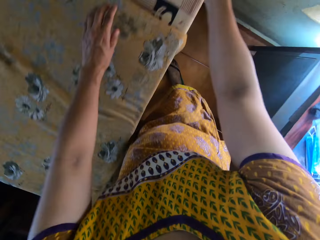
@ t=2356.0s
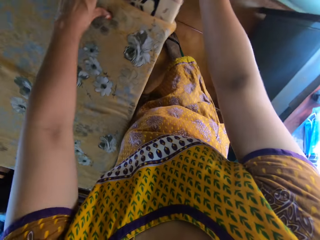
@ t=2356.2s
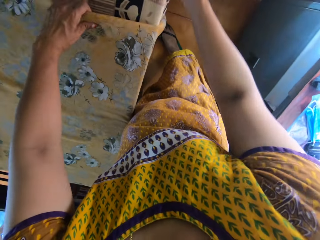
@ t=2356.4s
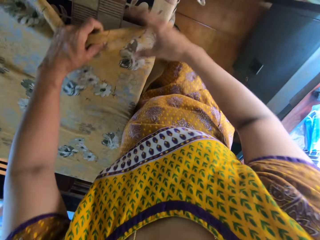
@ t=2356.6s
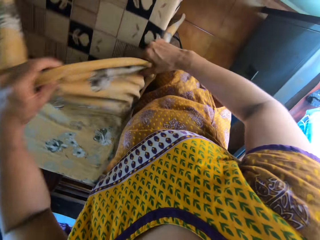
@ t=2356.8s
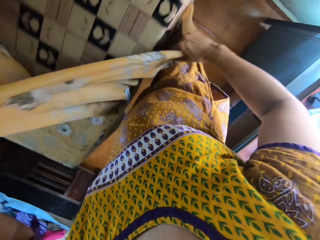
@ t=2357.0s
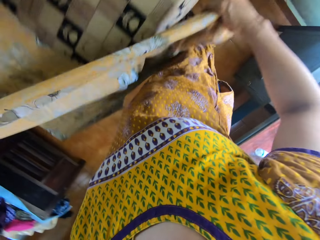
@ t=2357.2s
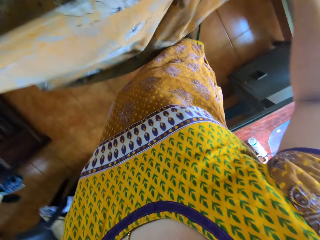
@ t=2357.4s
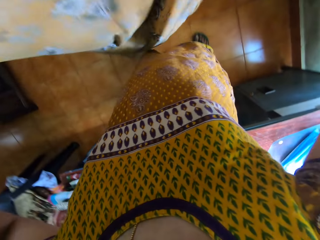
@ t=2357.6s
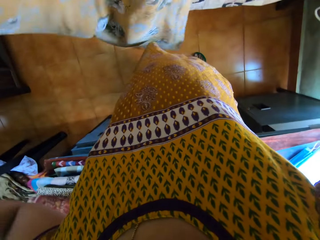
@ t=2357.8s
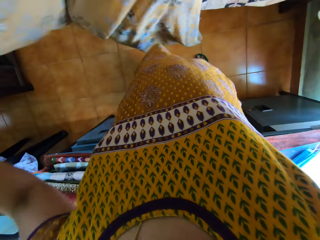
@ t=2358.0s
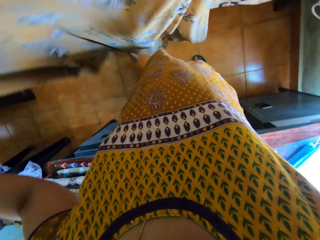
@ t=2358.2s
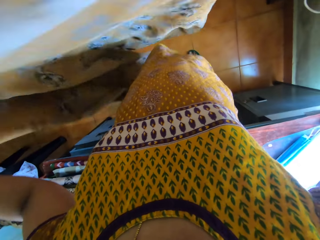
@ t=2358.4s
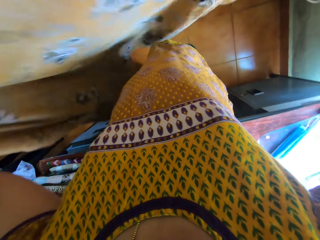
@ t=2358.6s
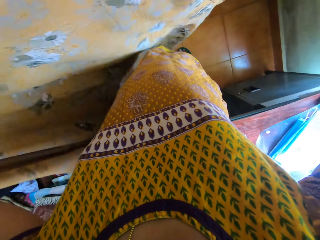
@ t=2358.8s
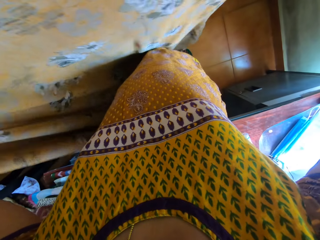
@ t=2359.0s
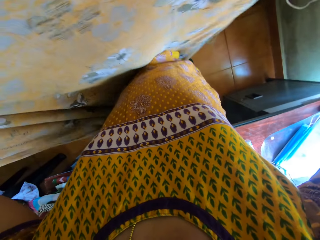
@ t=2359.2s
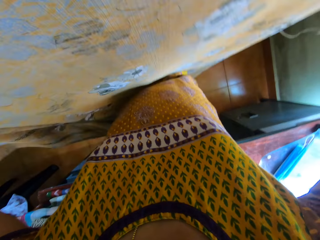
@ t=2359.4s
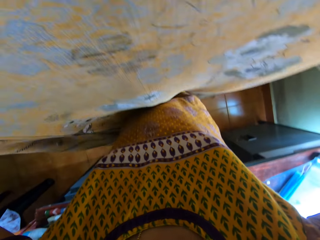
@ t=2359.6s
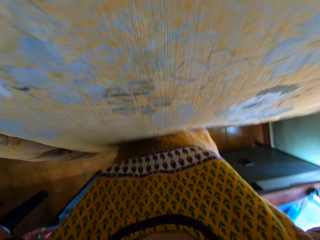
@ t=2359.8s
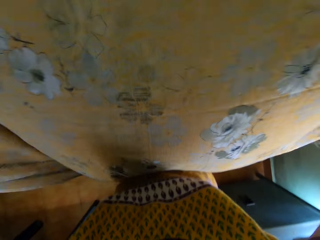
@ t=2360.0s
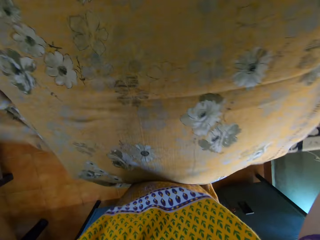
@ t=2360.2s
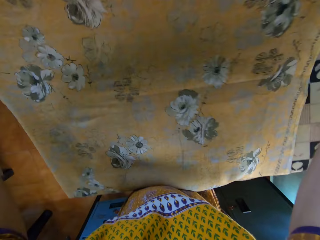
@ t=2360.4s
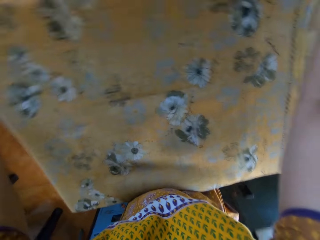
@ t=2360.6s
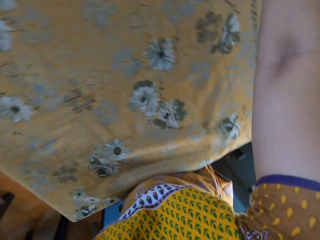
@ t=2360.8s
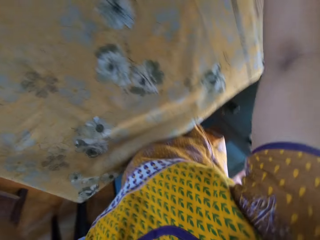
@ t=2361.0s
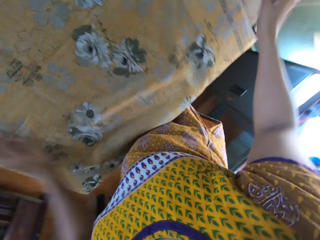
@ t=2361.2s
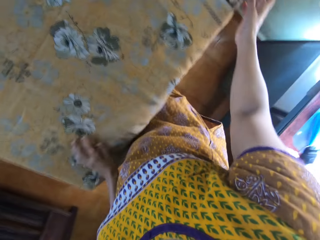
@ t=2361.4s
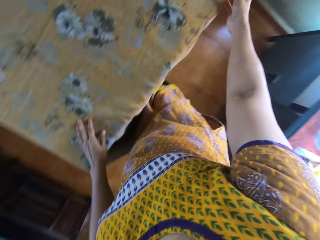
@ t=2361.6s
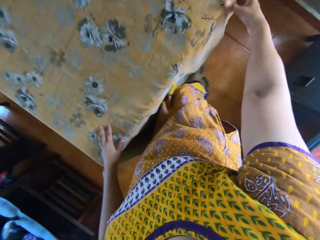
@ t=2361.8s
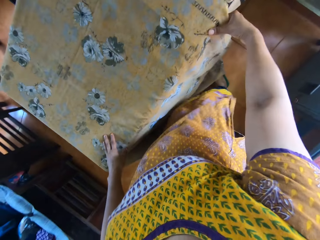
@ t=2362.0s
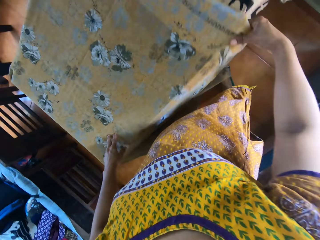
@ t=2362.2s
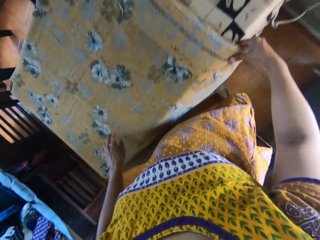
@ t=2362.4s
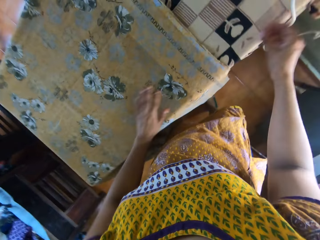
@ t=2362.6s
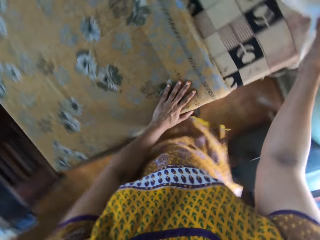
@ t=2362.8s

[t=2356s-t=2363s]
The camera wearer places the iron on the ironing board with her right hand. She lifts the cloth from the ironing board with her left hand. She holds the cloth with her right hand. She lifts the cloth from the ironing board with both hands. She adjusts the cloth. She shakes the cloth with both hands. She places the cloth on the ironing board with both hands. She adjusts the cloth with her right hand.
